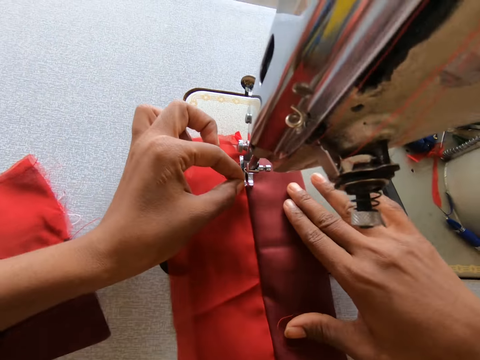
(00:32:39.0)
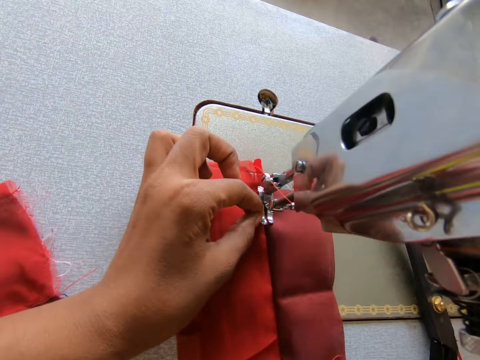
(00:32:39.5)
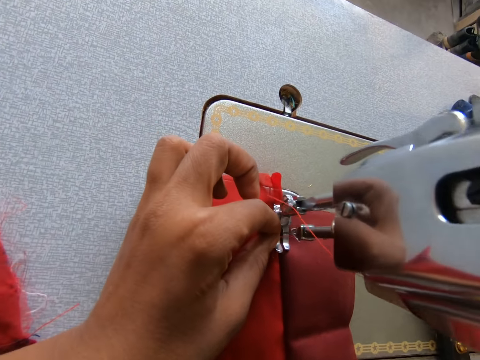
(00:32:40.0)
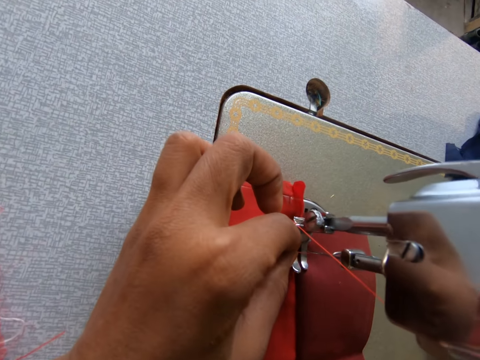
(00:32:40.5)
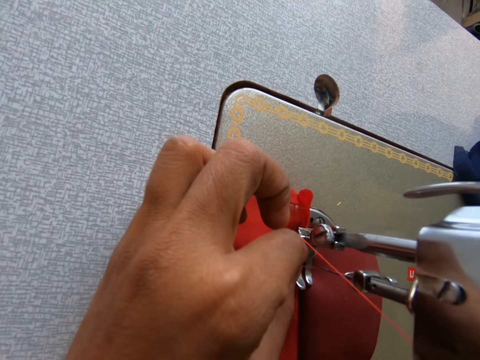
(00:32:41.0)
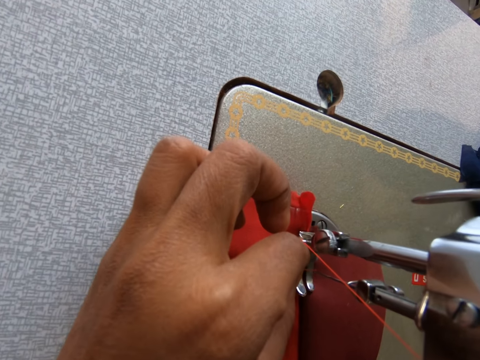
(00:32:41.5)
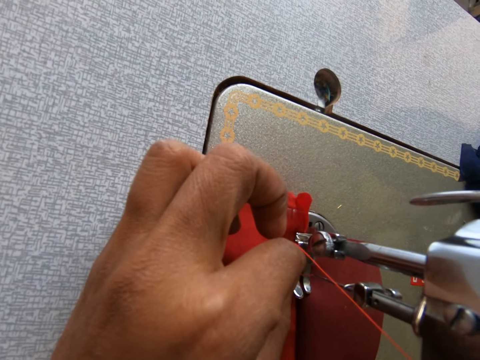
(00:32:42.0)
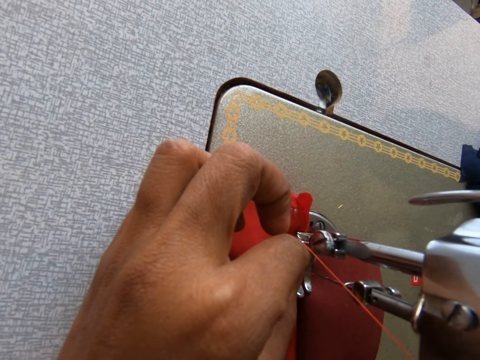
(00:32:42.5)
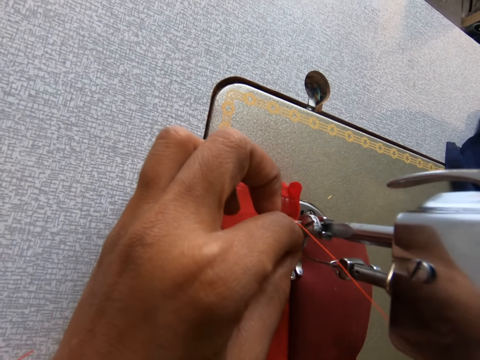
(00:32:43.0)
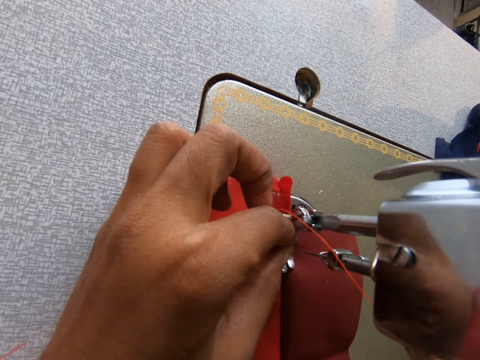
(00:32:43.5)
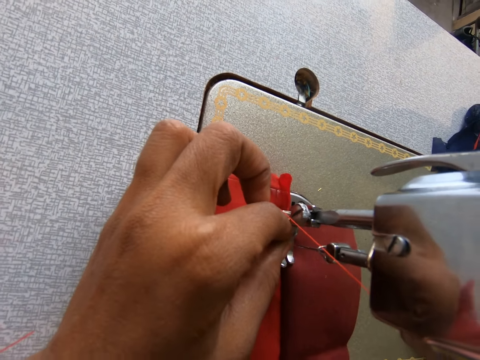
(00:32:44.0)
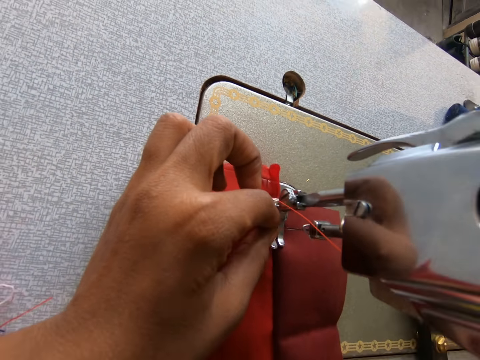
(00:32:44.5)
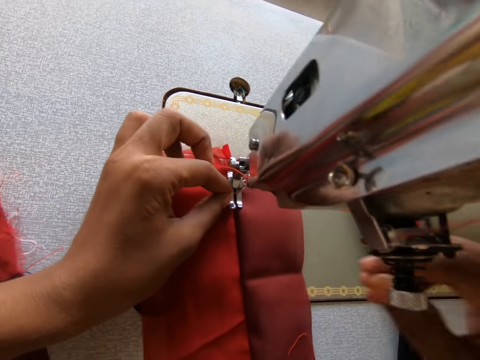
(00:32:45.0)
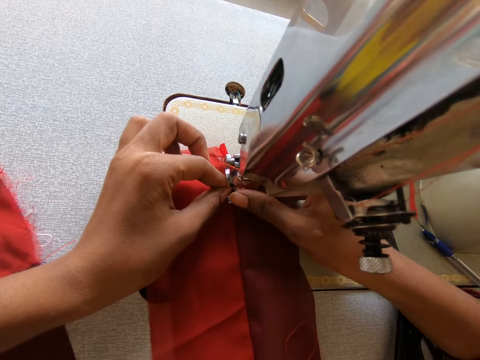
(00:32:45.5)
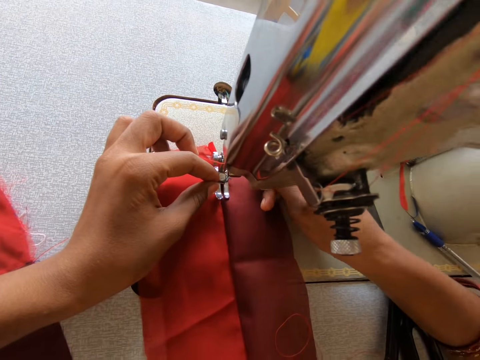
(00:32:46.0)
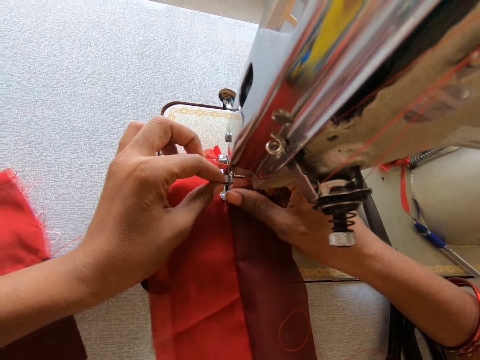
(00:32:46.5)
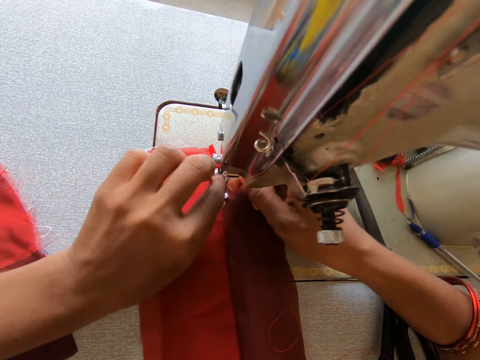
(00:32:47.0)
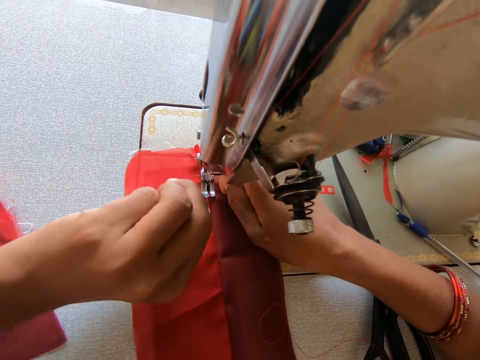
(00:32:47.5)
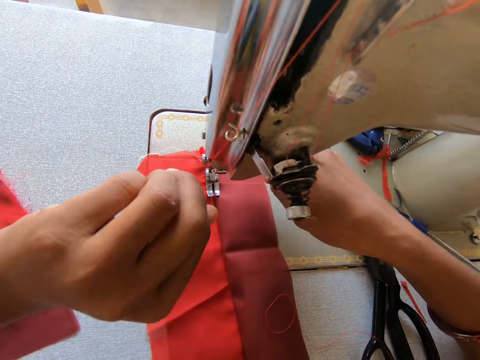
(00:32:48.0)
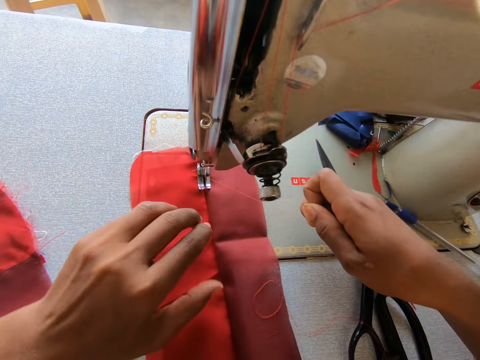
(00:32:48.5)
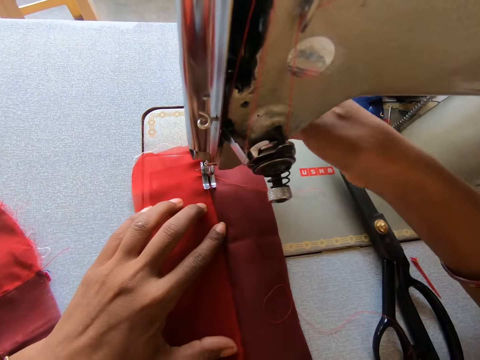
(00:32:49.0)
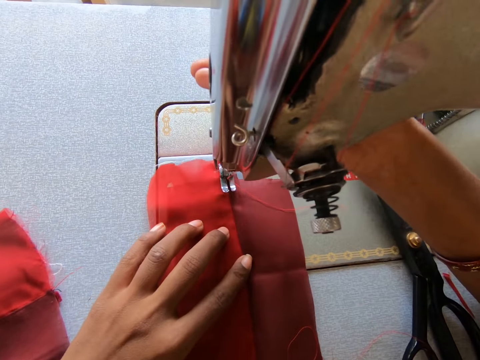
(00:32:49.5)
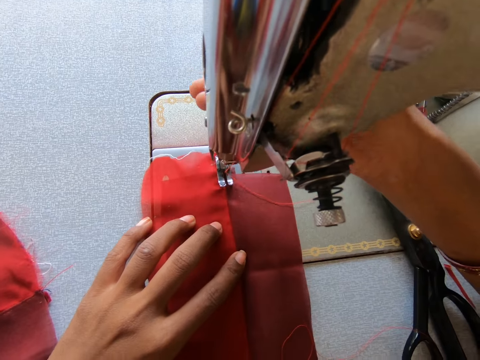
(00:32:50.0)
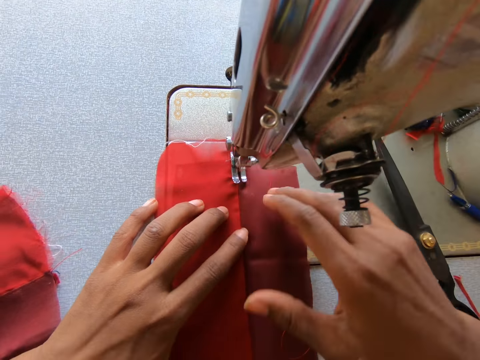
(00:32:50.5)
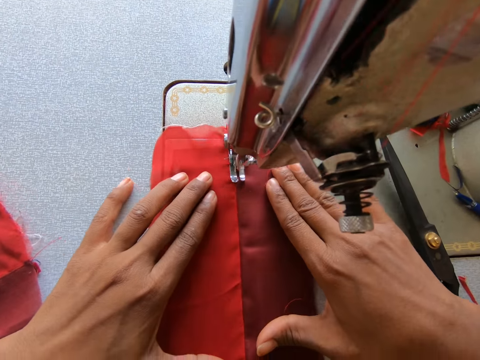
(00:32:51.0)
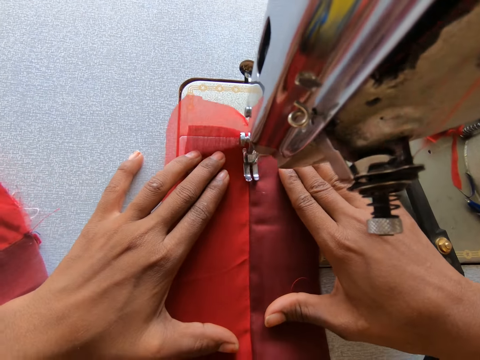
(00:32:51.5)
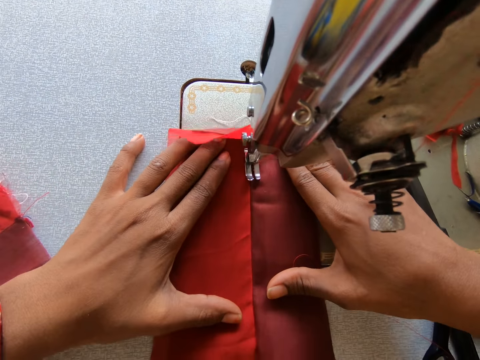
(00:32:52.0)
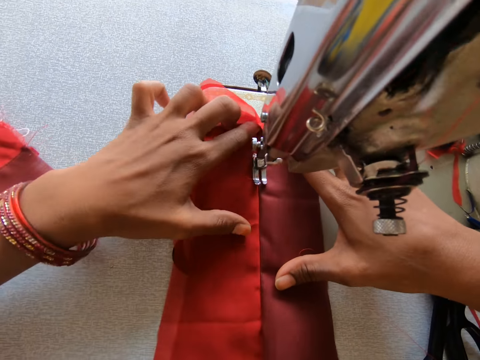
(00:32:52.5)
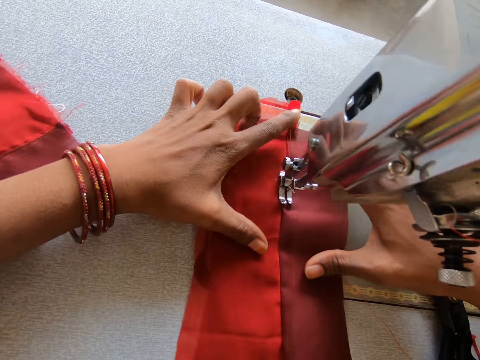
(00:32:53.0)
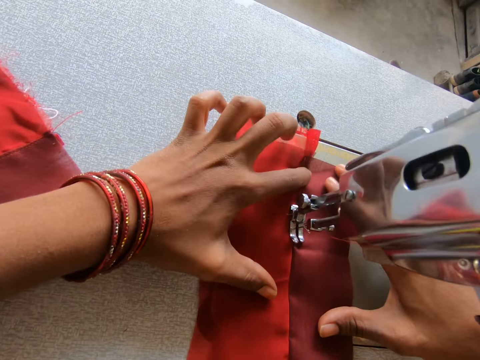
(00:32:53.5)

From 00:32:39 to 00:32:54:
The camera wearer inserts the thread in the sewing machine to the needle. They pick the thread from the needle's hole with the right hand. They pull the thread. They hold the reverse lever. They sew the fabric on the sewing machine.

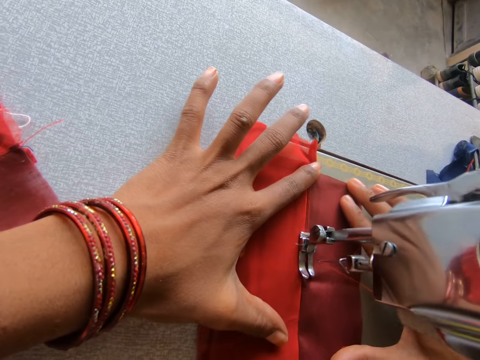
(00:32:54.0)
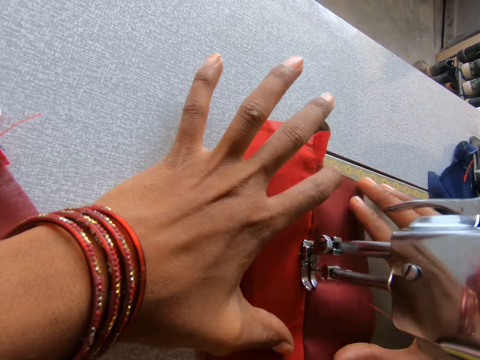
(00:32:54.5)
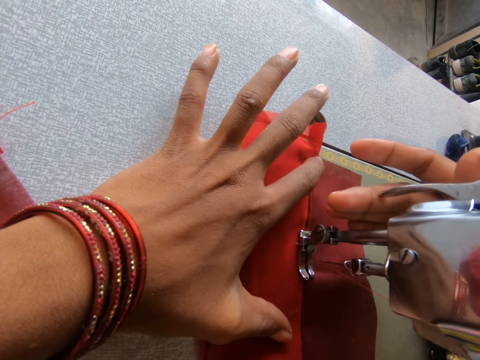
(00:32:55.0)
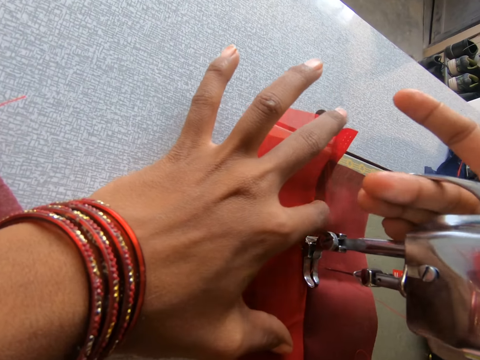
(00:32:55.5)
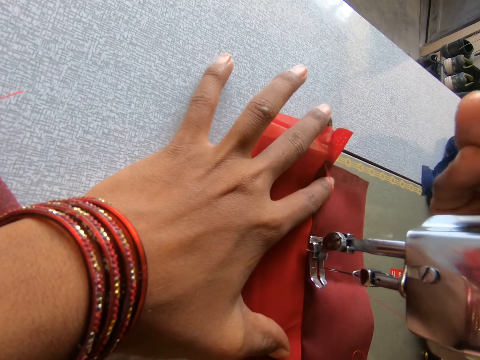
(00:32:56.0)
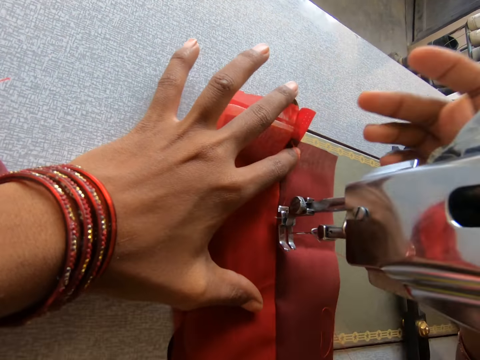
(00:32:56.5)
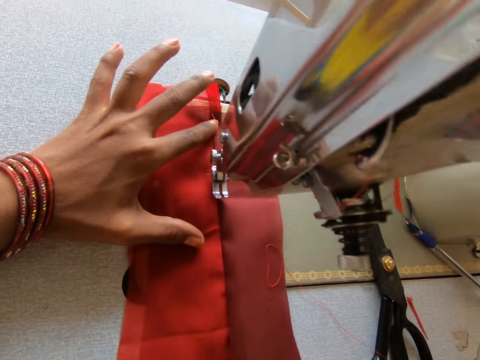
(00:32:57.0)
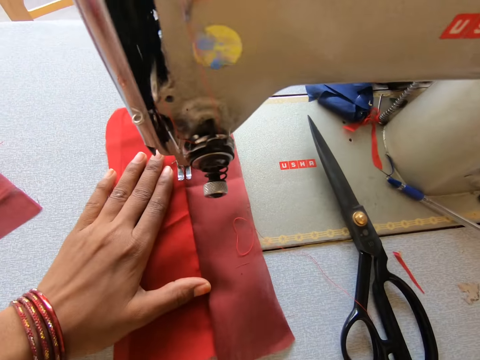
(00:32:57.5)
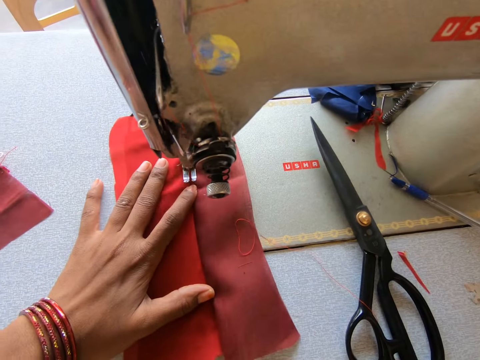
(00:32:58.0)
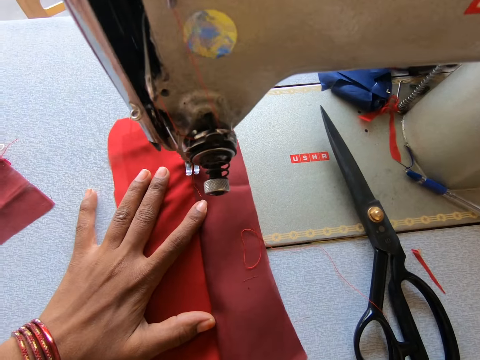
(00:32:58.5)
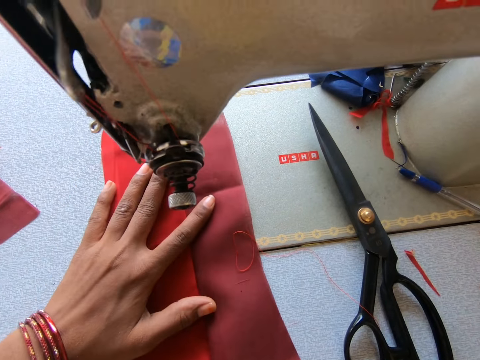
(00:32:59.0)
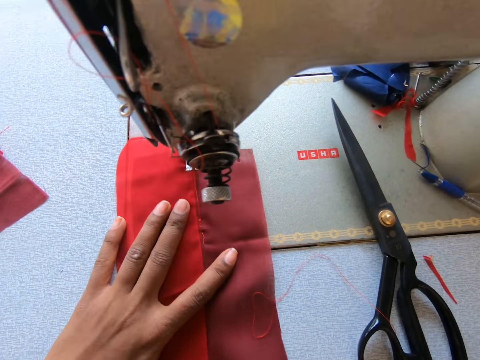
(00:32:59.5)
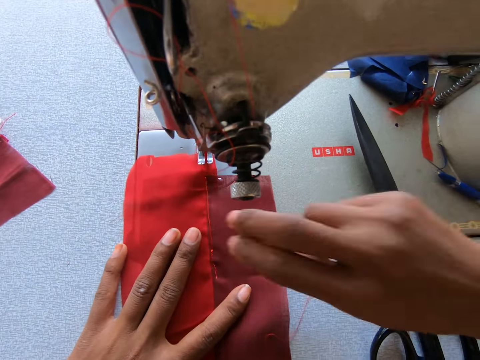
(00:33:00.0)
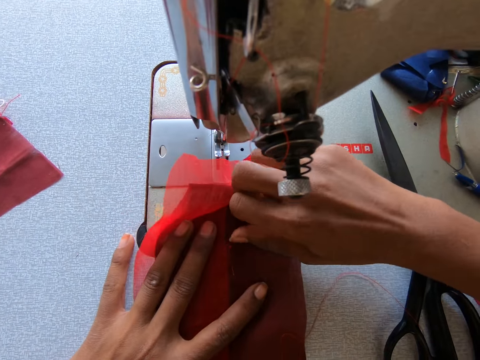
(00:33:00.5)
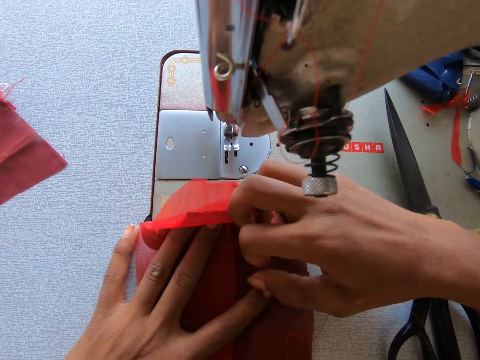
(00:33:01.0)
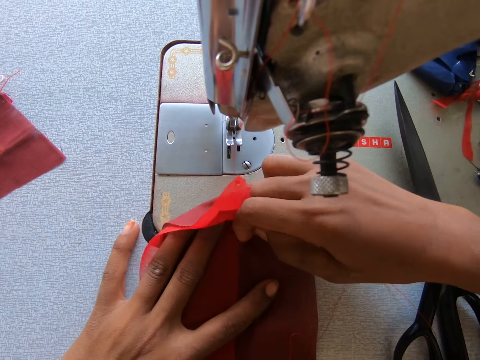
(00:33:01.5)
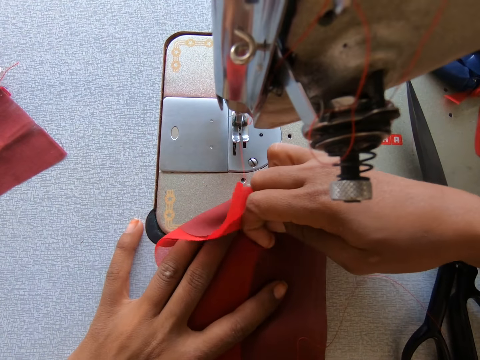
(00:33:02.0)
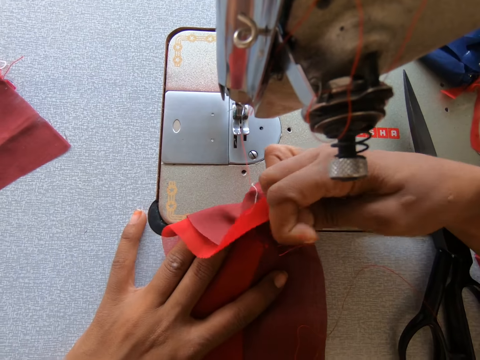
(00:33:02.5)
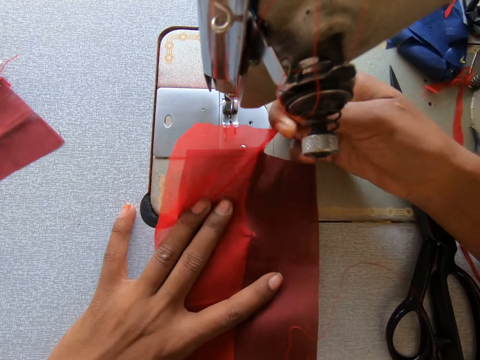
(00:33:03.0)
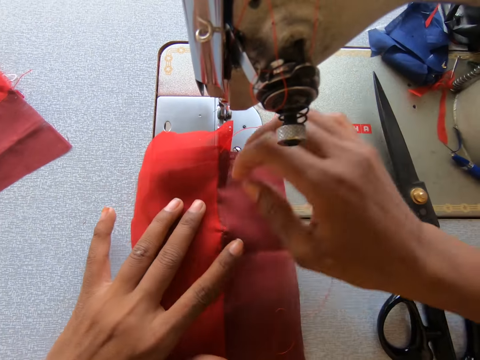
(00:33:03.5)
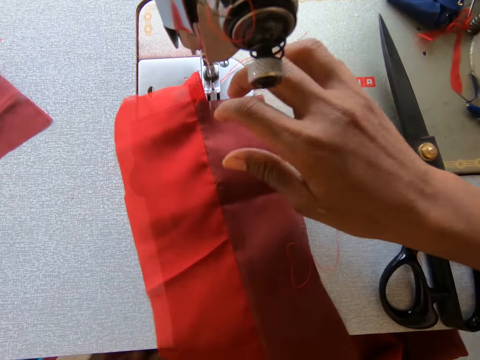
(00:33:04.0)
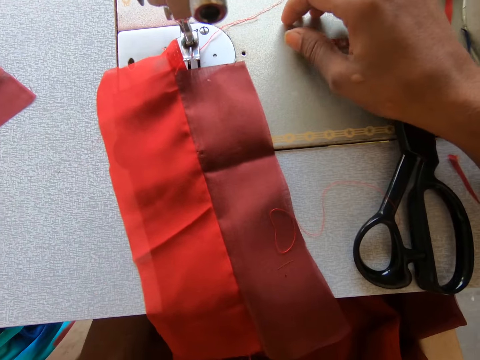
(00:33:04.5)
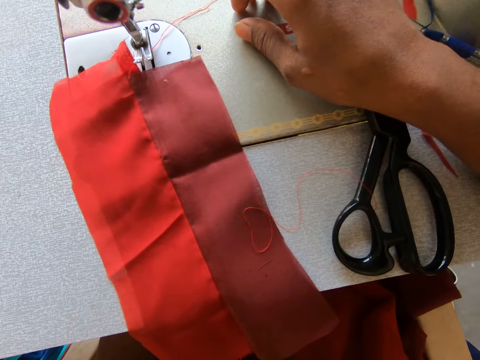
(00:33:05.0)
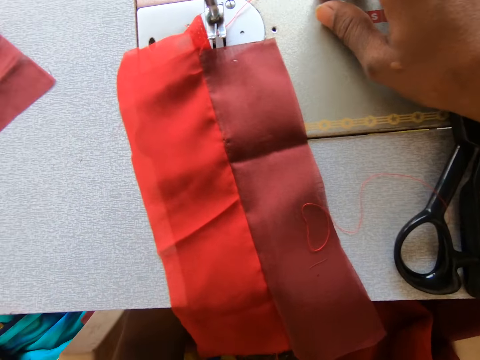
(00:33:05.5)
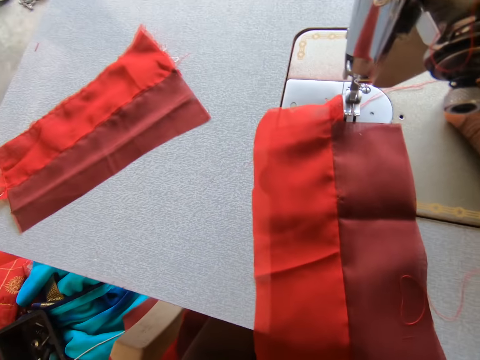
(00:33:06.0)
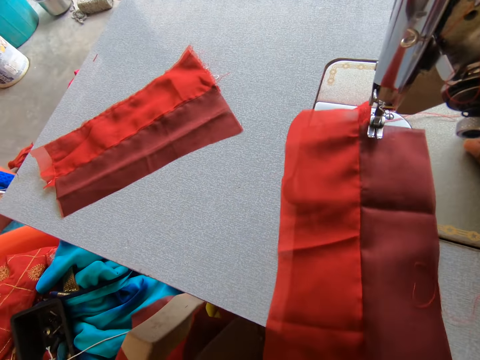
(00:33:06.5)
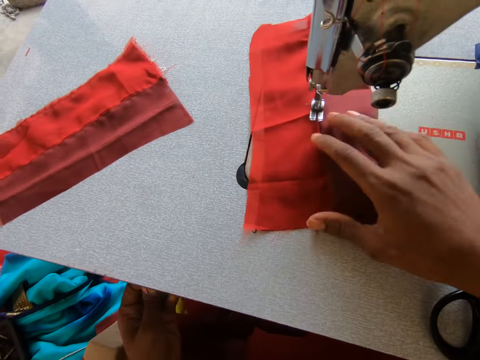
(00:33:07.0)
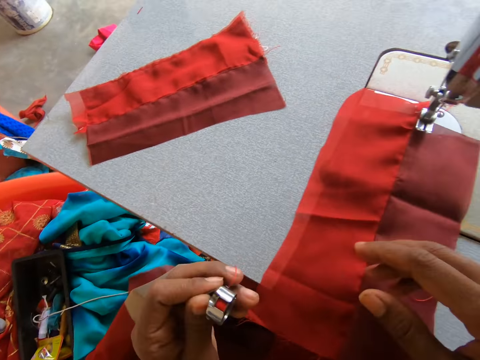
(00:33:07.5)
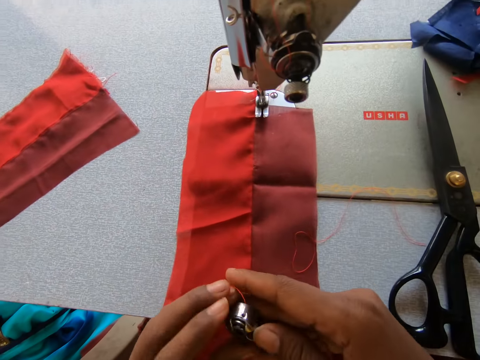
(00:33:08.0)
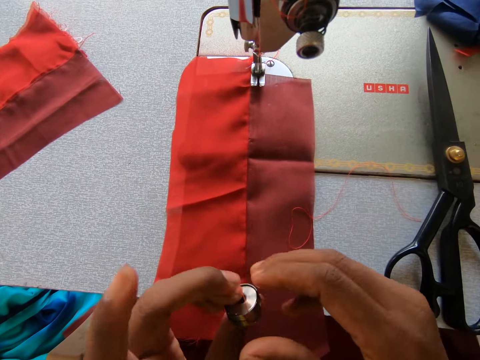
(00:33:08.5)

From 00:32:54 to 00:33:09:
The camera wearer lifts the pressure bar lifter. They pull the fabric. They remove the fabric from the sewing machine. They cut the thread with the right hand. They remove the unwanted thread from the fabric. They look at the fabric. They push the fabric on the sewing machine. They hold a bobbin case.
